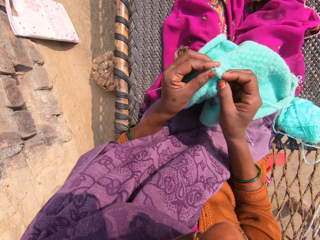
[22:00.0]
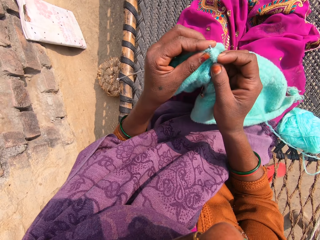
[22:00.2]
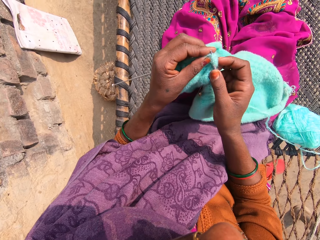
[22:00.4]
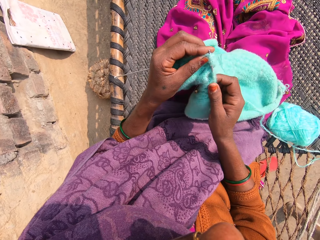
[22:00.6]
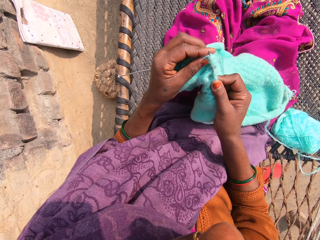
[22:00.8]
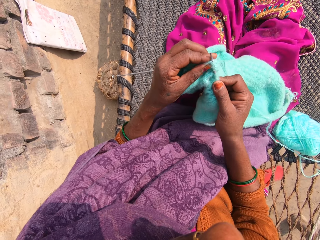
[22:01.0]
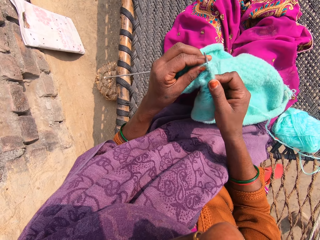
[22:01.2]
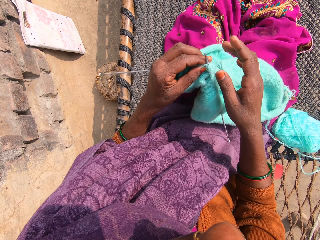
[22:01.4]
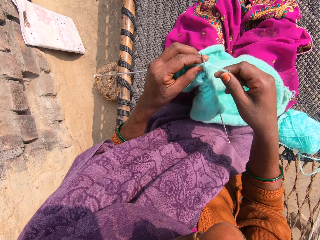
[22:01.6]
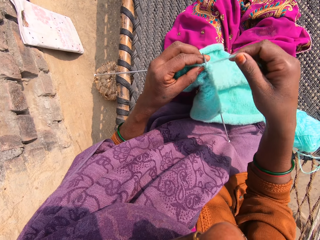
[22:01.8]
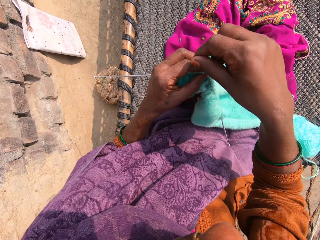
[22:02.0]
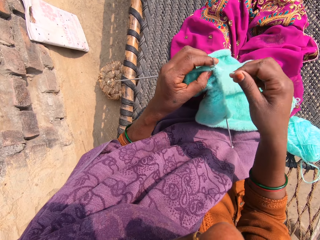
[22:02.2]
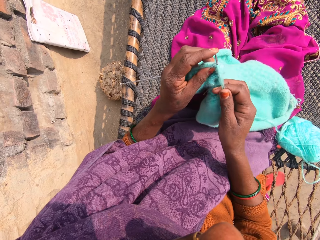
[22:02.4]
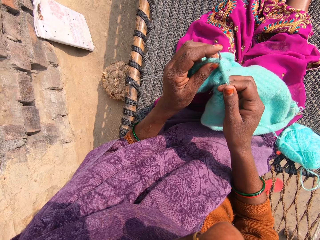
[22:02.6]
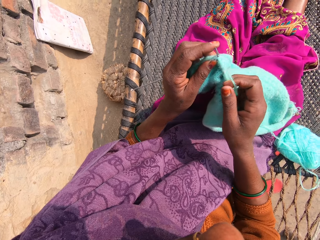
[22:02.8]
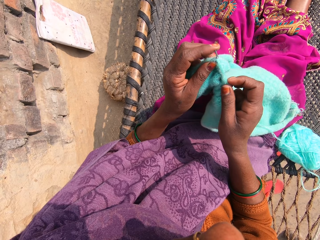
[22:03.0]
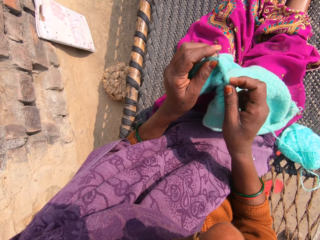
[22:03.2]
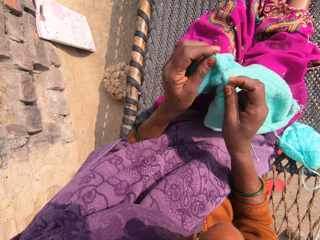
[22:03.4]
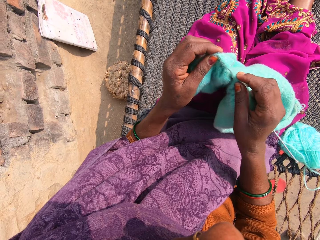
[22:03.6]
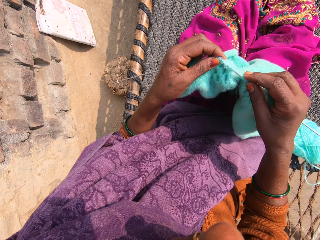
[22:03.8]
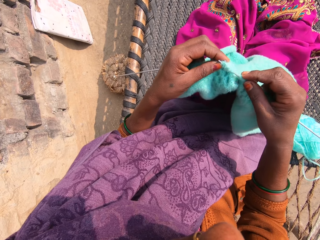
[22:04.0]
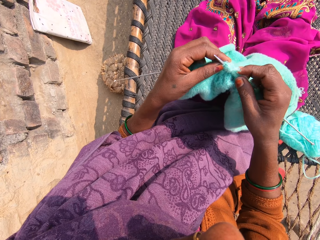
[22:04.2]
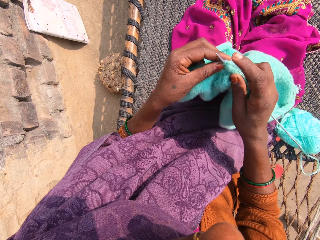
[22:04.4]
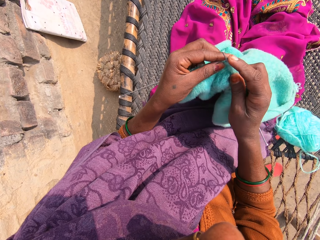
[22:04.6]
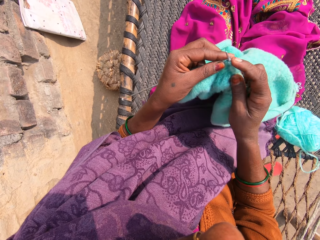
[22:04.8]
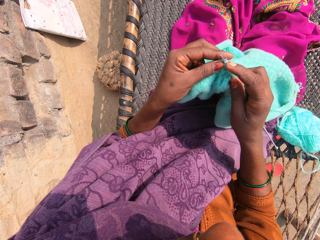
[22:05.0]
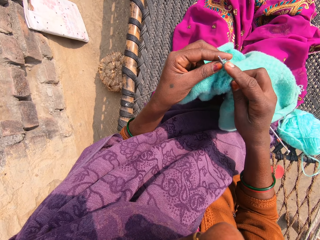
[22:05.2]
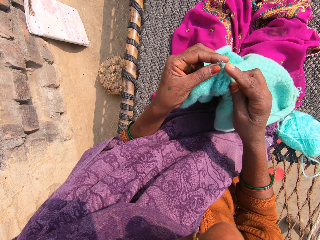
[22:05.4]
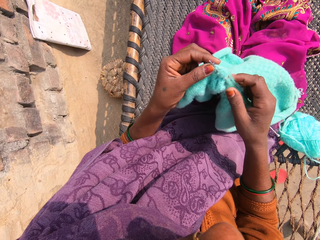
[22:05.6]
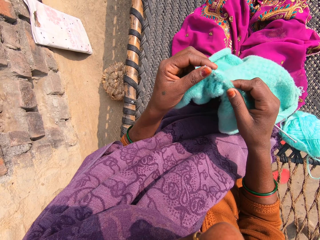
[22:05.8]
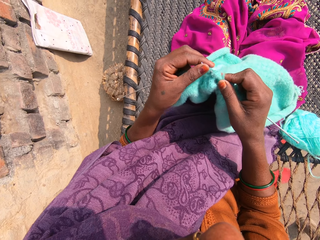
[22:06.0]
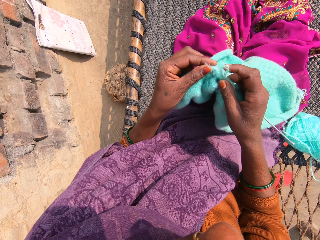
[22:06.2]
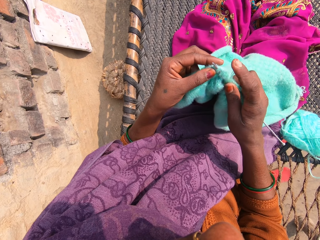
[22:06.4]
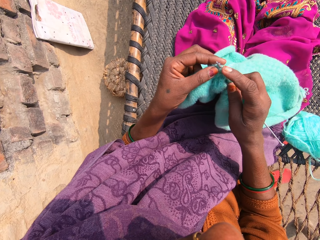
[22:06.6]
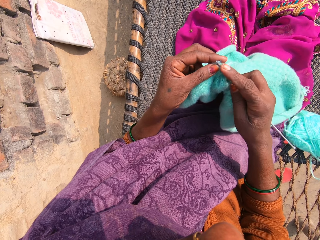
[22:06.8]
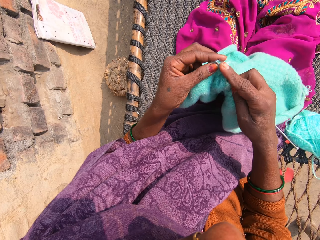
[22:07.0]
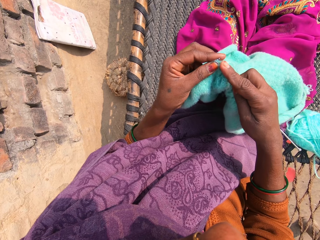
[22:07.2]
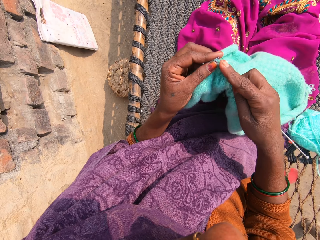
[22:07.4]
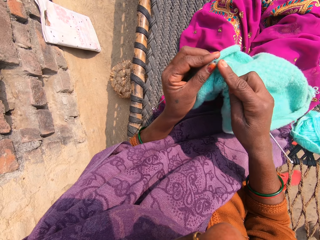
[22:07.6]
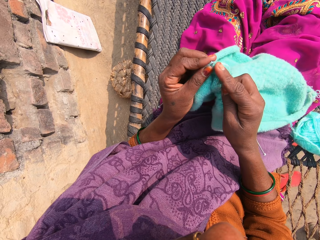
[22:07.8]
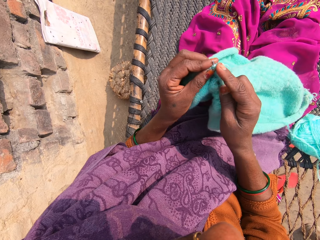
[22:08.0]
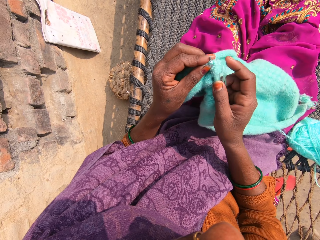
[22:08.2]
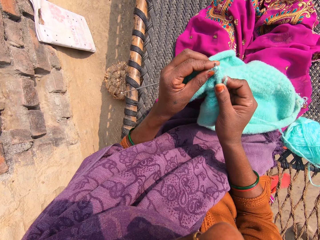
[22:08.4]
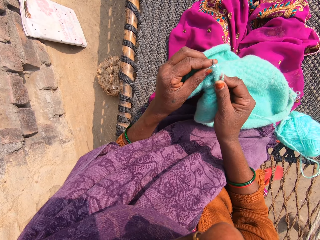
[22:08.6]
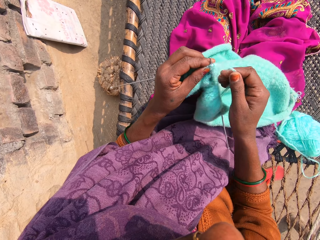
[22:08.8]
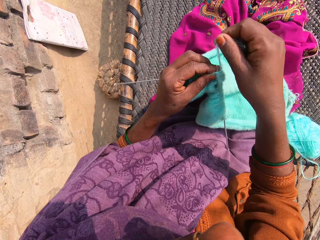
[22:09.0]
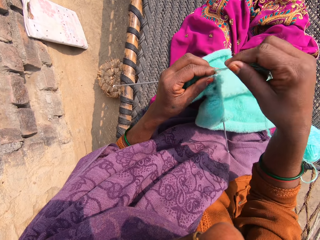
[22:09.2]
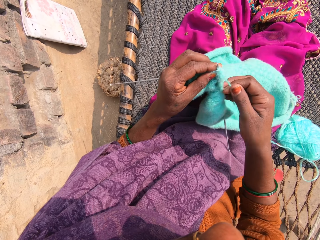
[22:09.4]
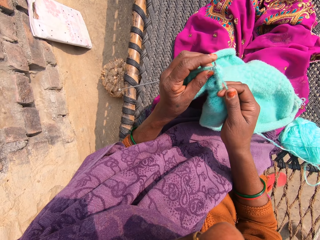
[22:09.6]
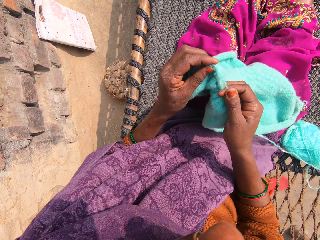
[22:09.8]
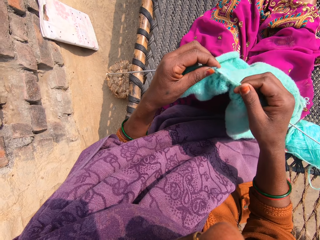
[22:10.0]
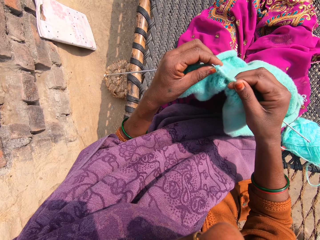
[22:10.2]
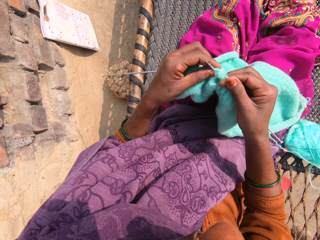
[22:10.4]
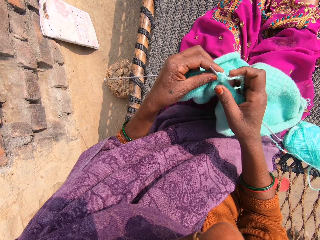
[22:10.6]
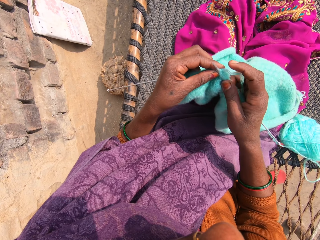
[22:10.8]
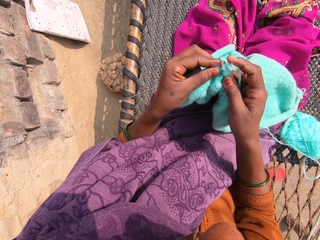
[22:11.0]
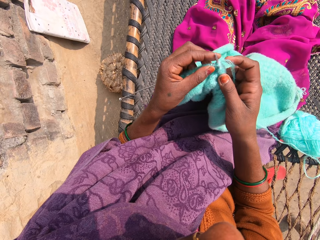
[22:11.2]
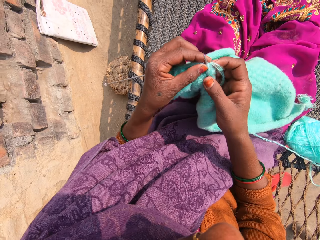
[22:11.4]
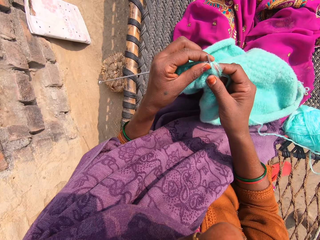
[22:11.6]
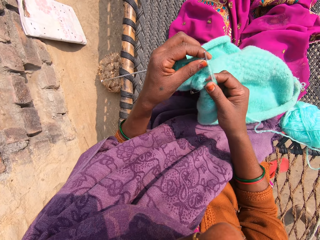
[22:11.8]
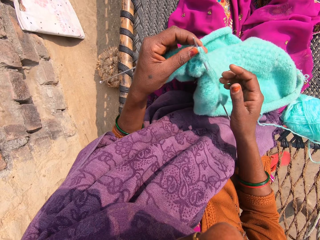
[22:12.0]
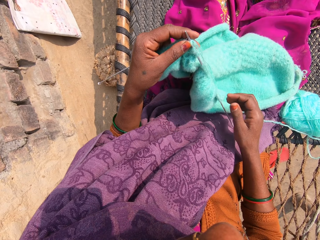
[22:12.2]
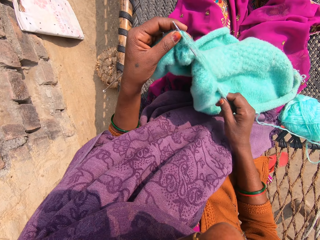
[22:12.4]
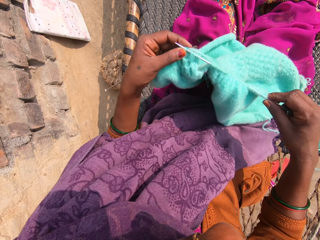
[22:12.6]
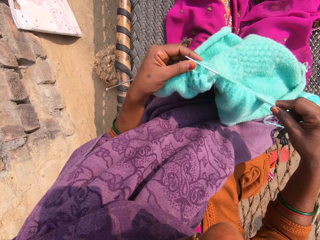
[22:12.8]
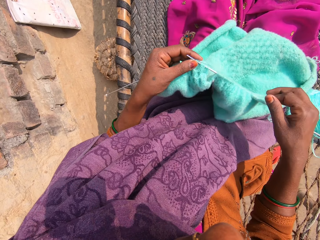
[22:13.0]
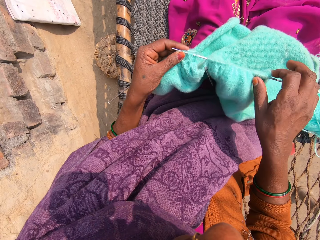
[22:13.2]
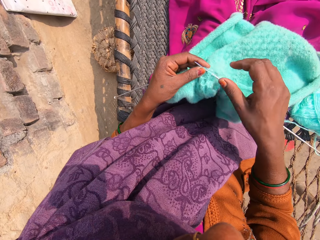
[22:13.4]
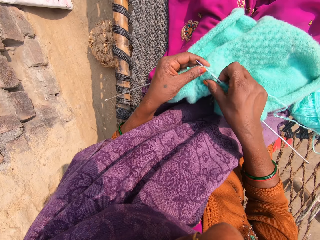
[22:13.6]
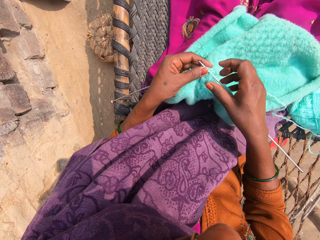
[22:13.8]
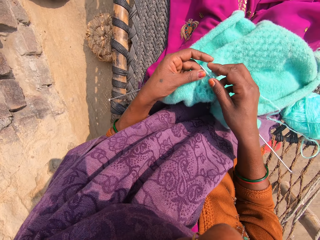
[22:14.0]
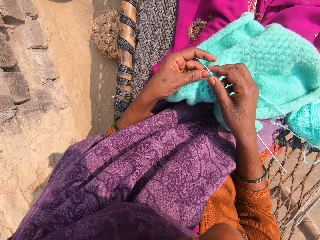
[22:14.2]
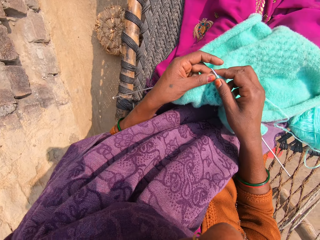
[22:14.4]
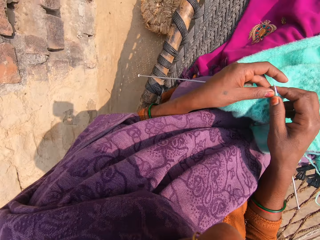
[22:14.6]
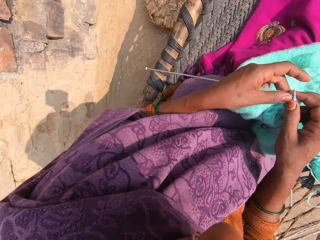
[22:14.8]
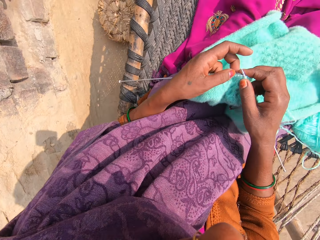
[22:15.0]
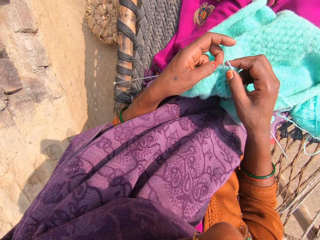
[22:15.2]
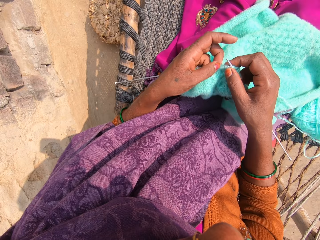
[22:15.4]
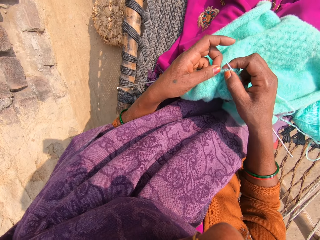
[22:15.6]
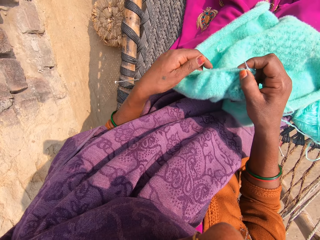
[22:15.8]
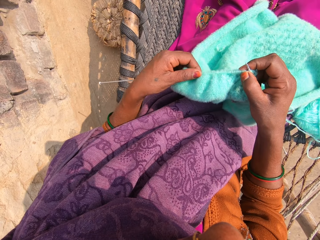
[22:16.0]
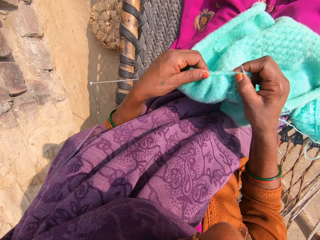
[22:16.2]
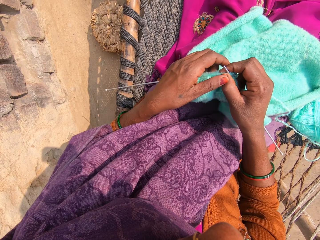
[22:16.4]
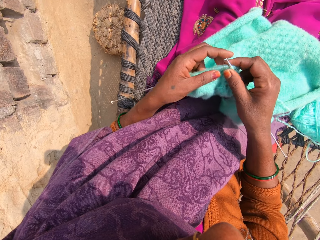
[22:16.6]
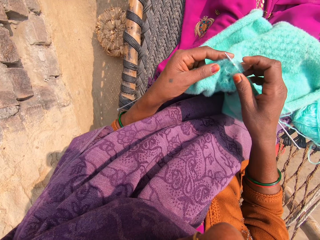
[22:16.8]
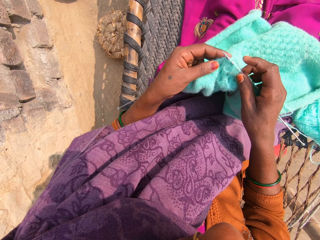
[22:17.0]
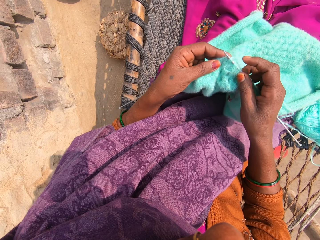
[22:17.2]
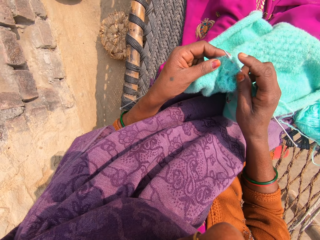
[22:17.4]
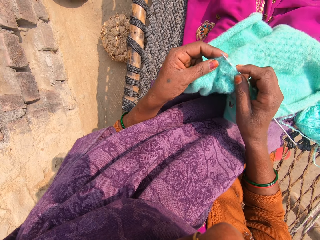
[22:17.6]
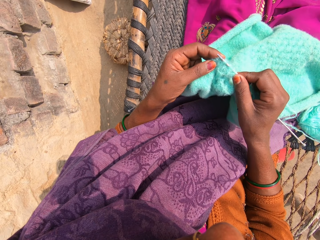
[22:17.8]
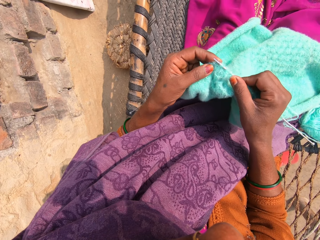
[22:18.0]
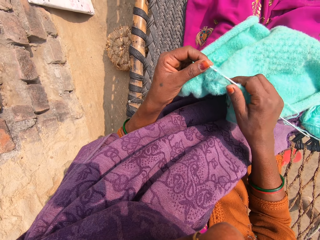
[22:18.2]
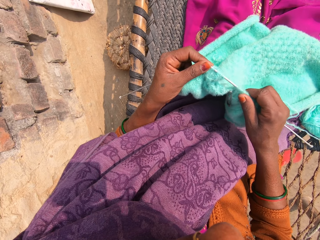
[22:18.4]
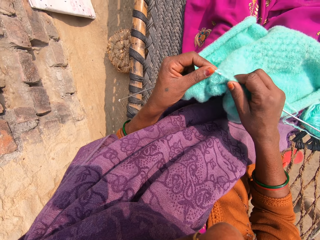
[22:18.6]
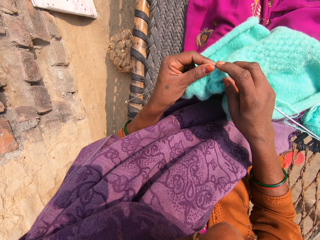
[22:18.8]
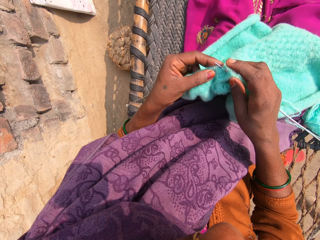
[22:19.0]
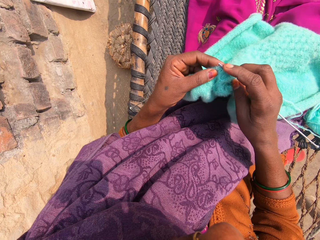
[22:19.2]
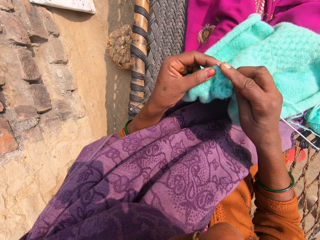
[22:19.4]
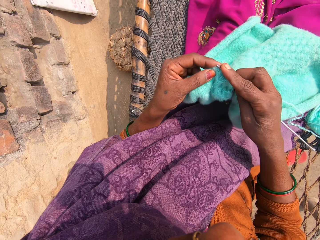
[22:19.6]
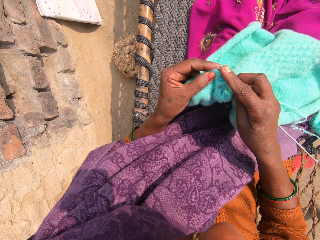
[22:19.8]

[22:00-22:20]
The camera wearer rolls the knitting thread on the knitting needle. She knits the knitting garment with knitting needles. She rolls the knitting thread on the knitting needle. She knits the knitting garment with the knitting needles. She pulls the knitting needle with her right hand. She knits the knitting garment with the knitting needles.

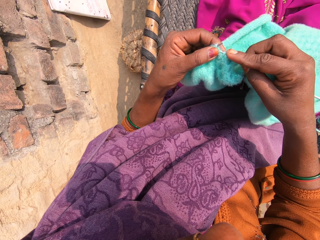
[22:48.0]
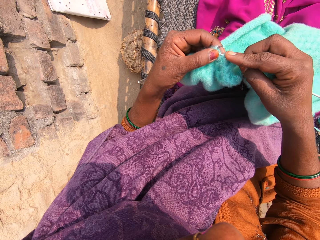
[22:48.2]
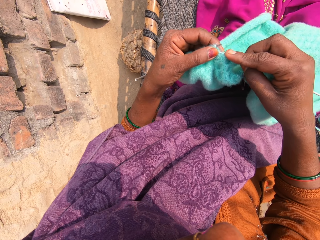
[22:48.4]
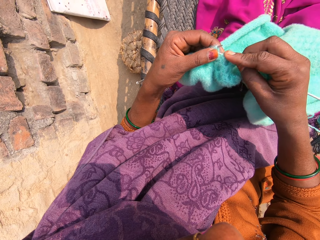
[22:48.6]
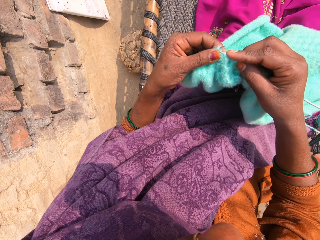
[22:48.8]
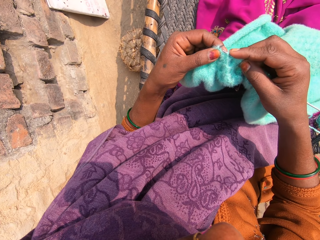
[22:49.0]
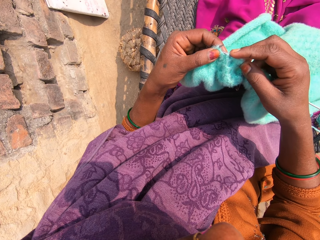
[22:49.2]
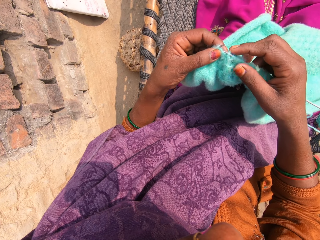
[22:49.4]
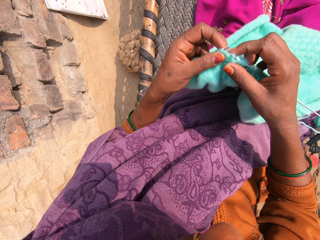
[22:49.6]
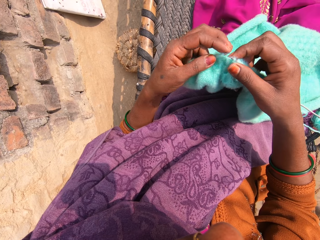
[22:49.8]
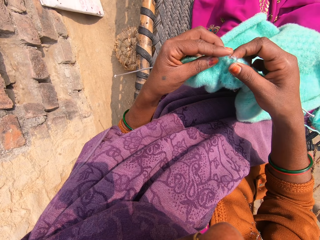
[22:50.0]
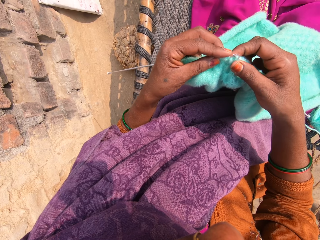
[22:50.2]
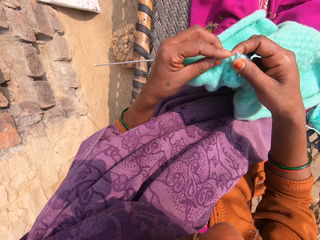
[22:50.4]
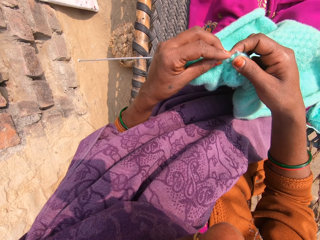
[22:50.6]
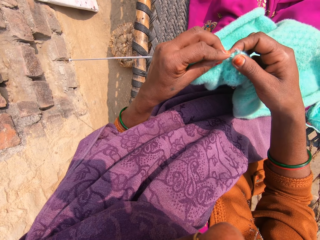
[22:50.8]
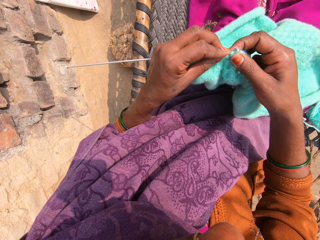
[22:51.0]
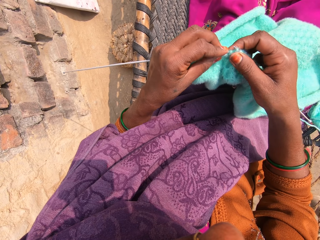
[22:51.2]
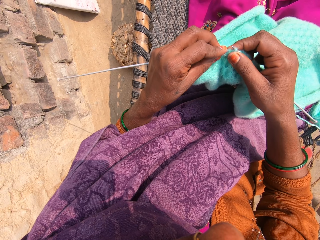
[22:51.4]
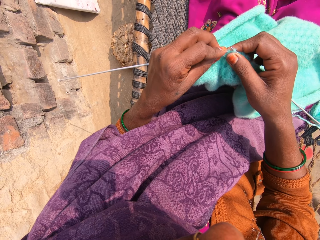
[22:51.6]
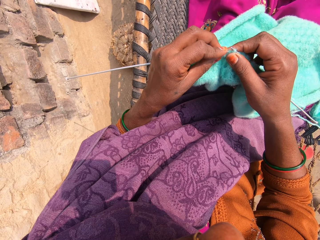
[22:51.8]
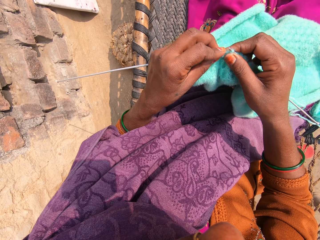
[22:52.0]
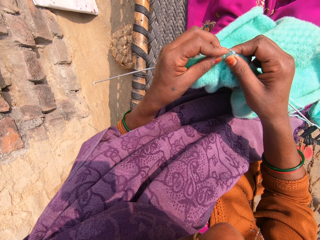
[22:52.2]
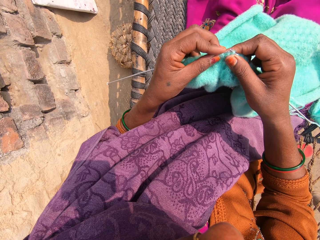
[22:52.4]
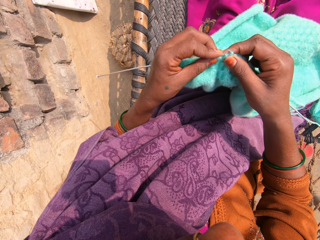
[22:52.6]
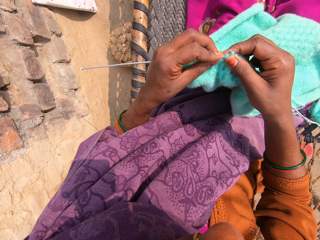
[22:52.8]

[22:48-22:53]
The camera wearer touches the fabric and knits the fabric.
